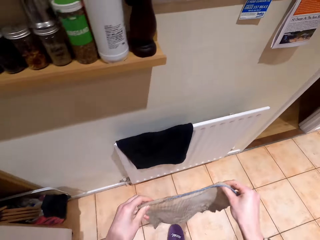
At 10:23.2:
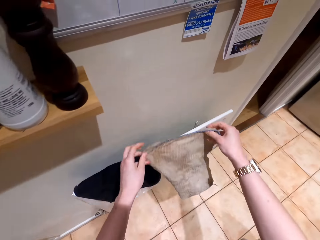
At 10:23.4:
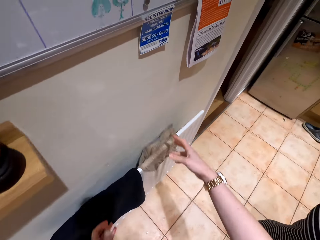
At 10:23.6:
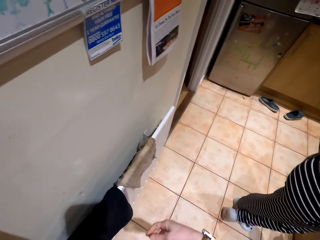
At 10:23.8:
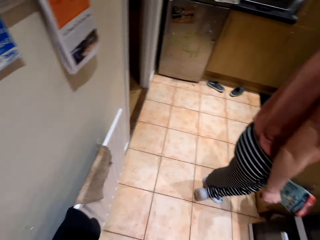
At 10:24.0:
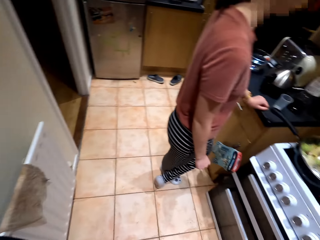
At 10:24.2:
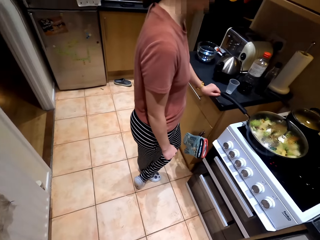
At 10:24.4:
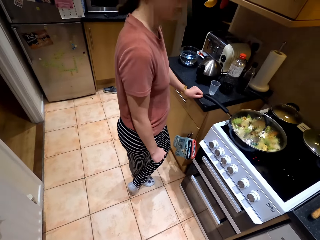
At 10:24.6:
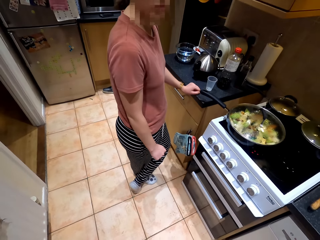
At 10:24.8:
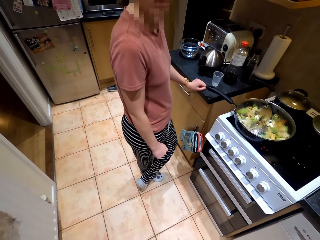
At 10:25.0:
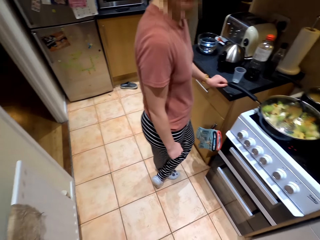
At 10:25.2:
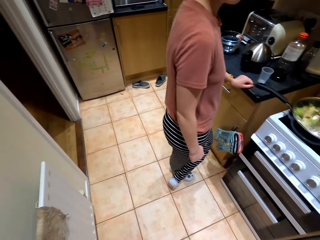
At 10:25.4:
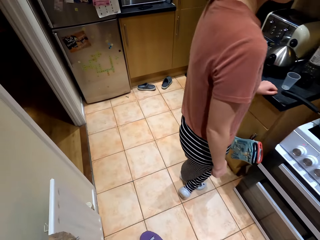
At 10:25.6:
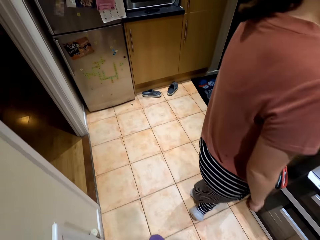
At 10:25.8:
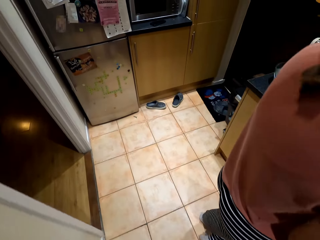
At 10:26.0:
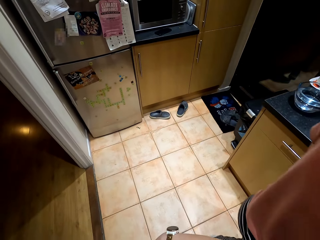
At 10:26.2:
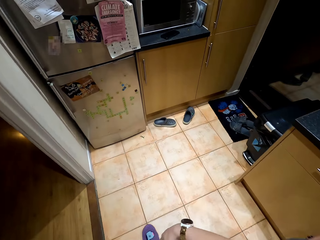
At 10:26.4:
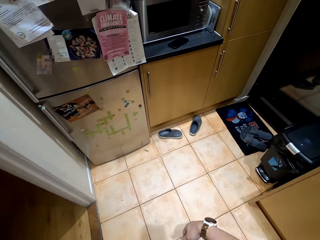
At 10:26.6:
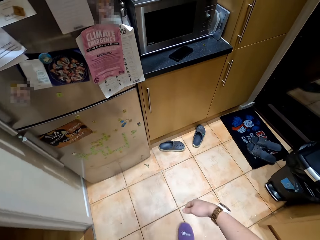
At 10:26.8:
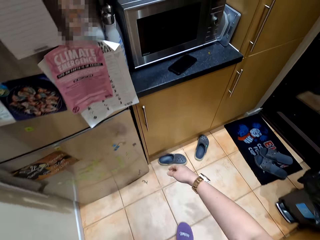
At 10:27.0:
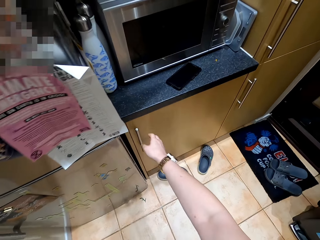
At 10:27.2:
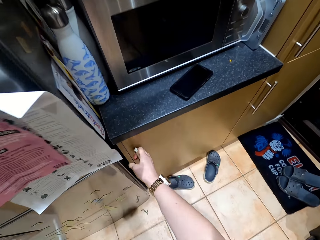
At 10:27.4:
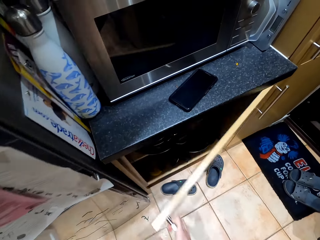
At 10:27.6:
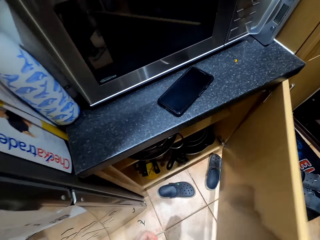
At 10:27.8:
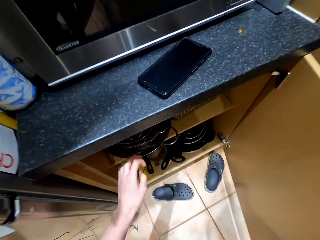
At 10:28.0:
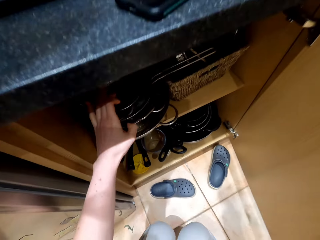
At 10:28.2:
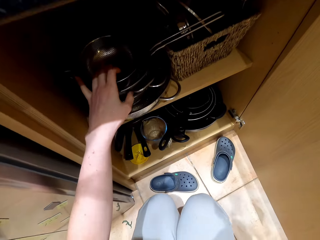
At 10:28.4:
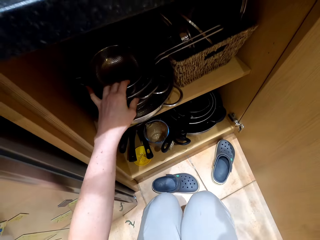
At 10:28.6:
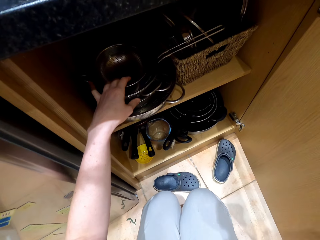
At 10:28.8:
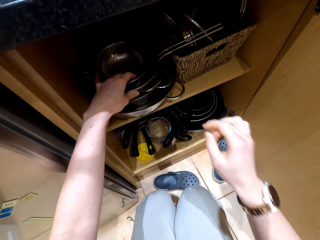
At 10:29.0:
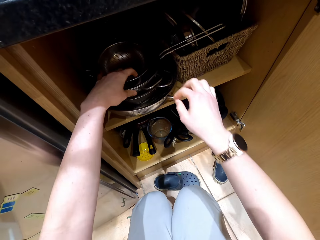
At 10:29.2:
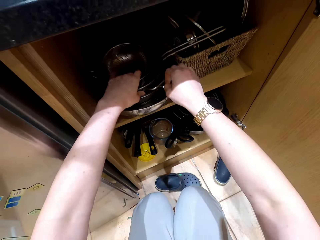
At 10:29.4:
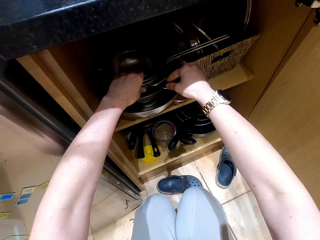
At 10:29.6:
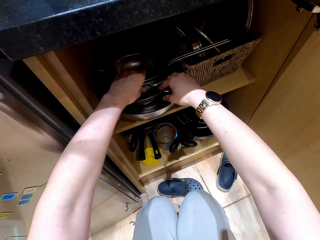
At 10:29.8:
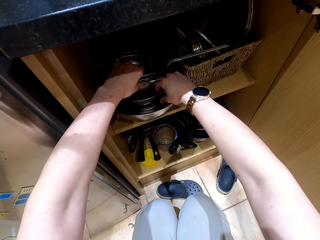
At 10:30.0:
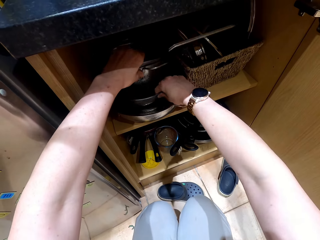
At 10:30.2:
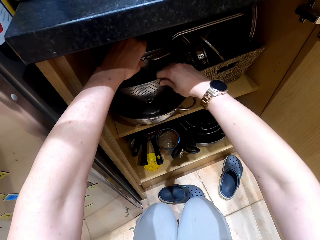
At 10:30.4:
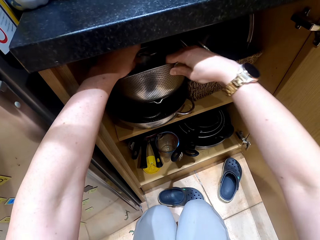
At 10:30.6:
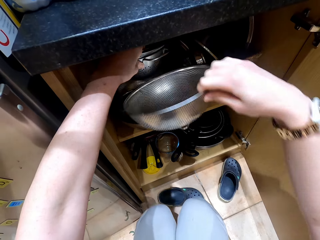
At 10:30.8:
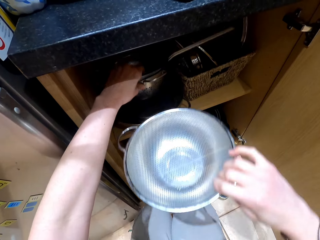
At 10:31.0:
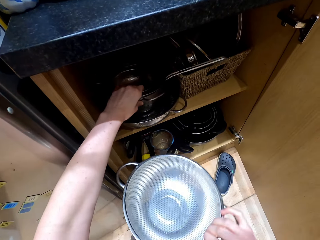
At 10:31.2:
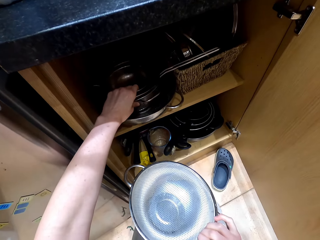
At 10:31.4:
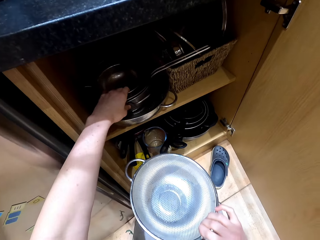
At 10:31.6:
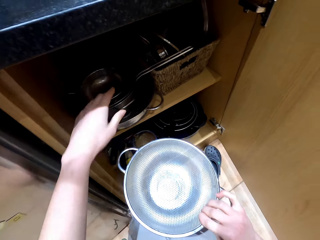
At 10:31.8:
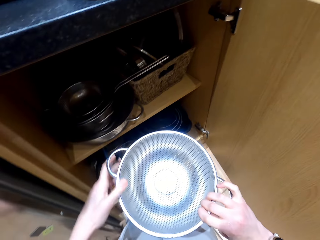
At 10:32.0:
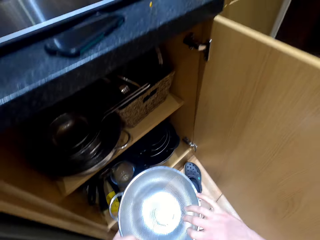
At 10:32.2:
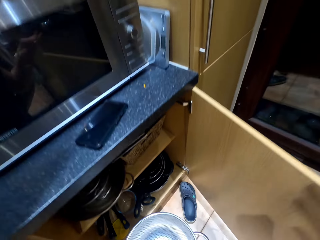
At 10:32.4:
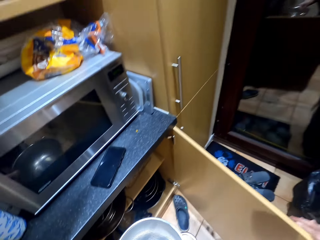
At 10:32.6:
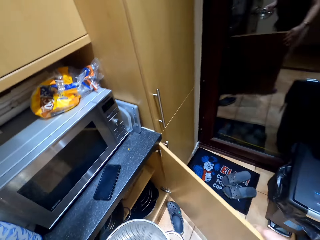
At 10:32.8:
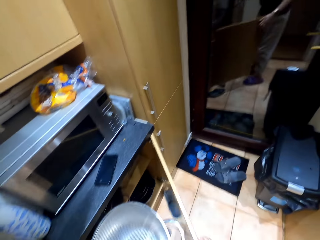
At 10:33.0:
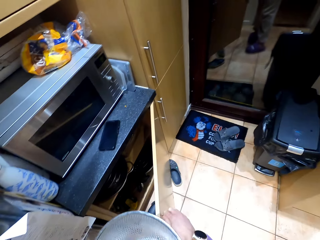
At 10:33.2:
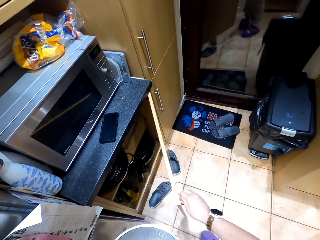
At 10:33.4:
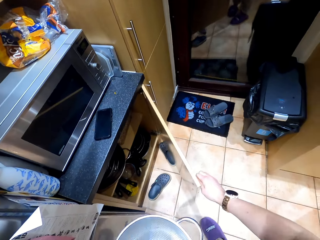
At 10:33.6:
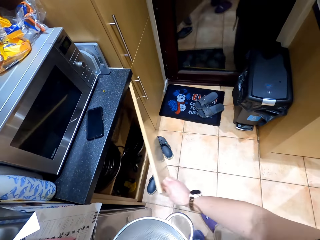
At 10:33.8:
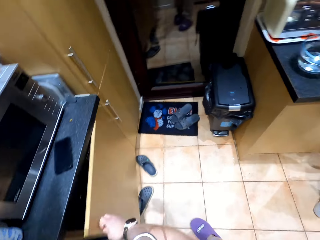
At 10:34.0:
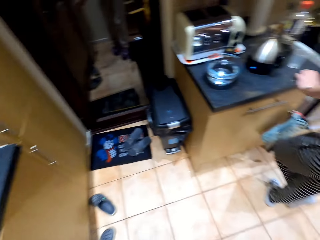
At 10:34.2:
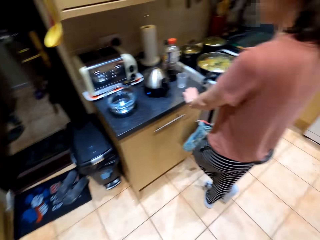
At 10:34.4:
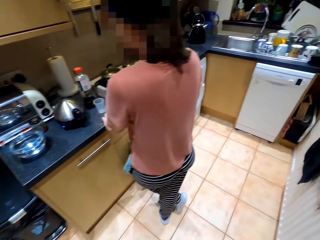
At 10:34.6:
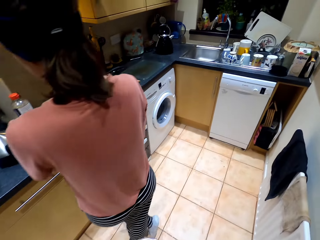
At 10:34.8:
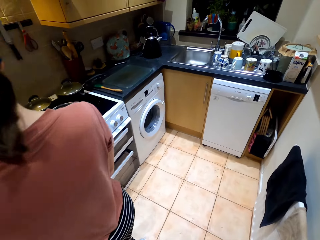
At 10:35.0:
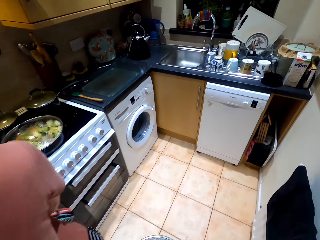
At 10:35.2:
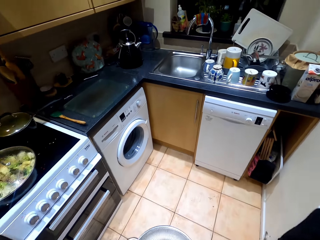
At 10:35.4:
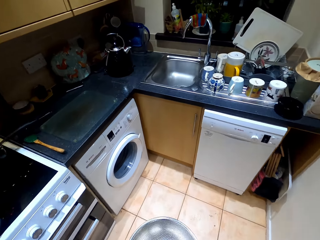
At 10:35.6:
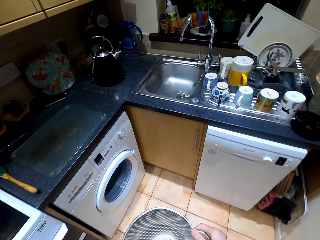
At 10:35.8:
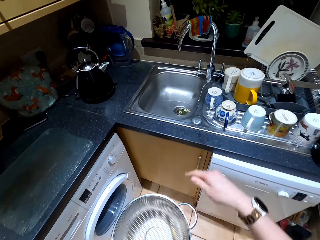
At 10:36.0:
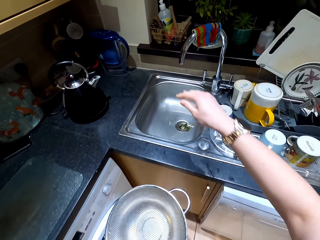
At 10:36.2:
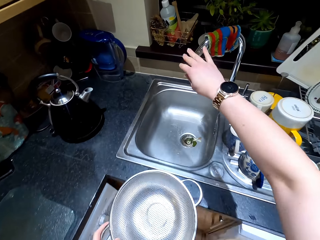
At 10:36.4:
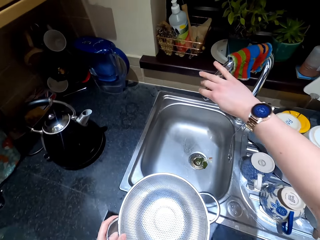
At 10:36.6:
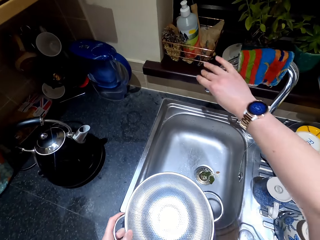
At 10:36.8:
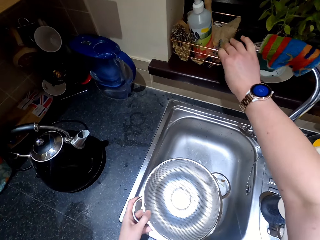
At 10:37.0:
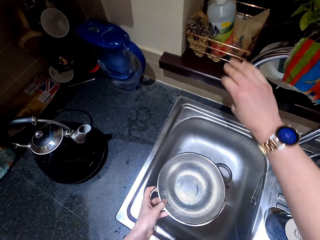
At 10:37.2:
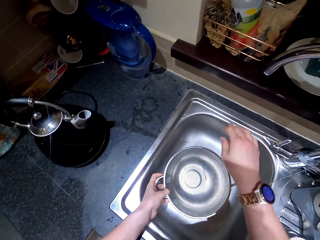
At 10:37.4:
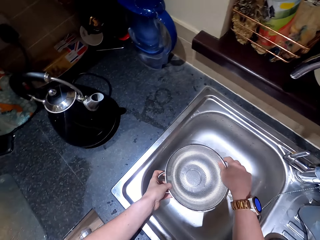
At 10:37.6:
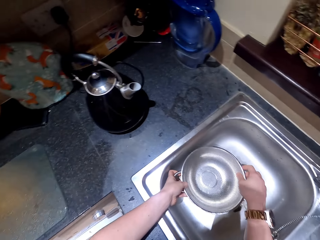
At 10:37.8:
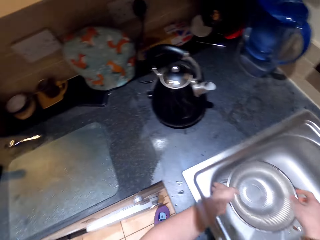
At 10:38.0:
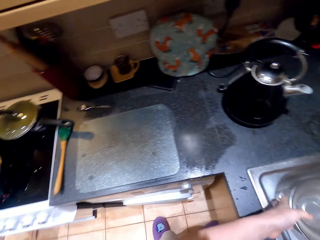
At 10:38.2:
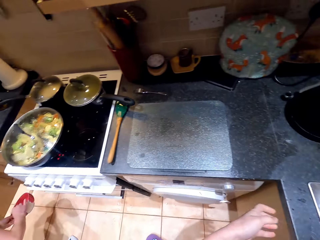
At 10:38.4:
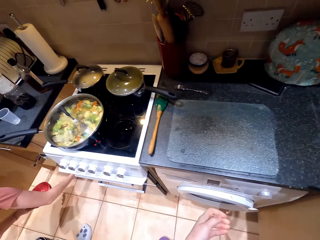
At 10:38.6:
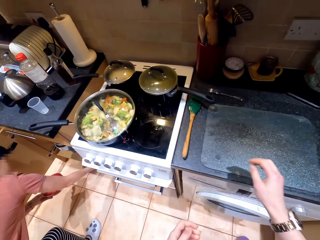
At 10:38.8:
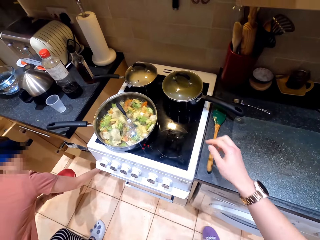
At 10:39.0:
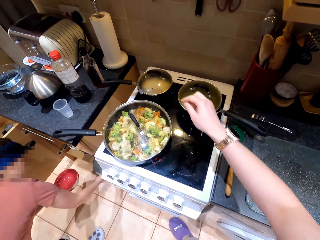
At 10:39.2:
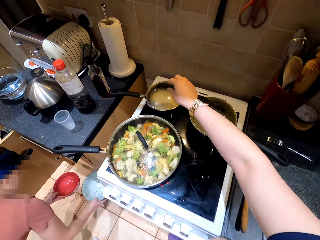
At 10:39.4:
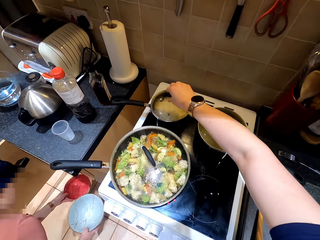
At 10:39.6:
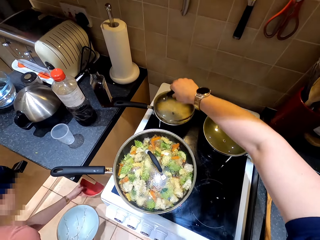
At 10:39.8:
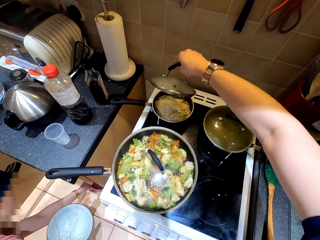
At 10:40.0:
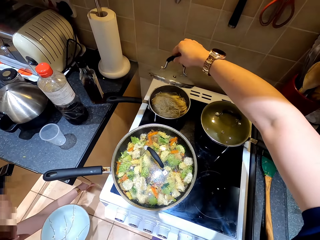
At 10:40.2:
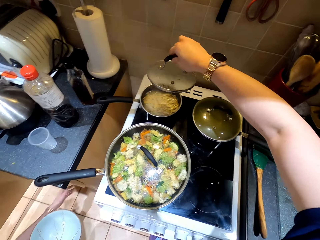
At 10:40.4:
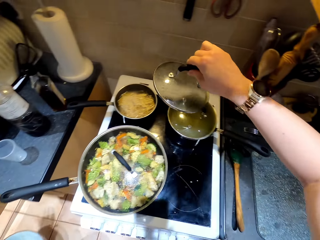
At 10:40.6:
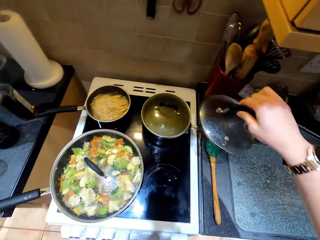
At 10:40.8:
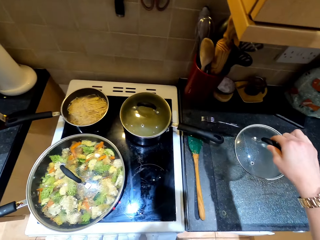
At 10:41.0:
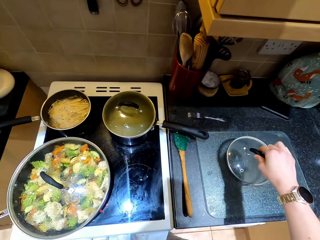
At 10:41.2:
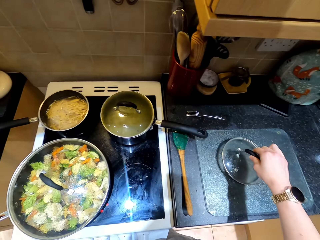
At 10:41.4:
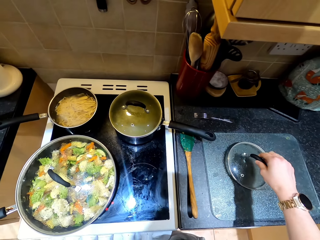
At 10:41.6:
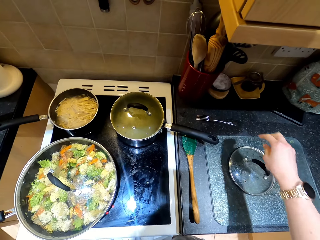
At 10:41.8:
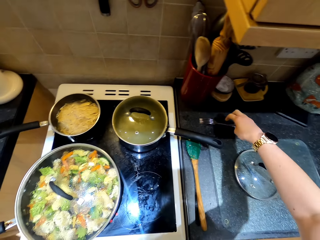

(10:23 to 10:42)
The camera wearer puts the towel on the cabinet frame. They open the cabinet or drawer, hold the sieves, and take the grill pan from the drawer. They close the cabinet. They adjust the tap. They put the grill pan on the sink. They pick up the lid from the frying pan. They put the lid on the table.

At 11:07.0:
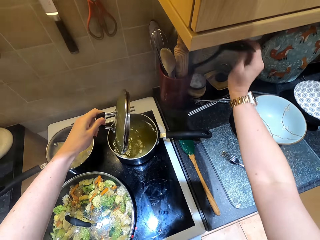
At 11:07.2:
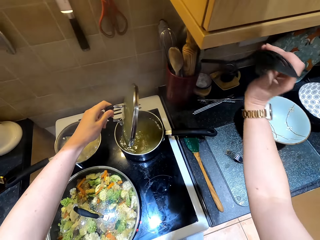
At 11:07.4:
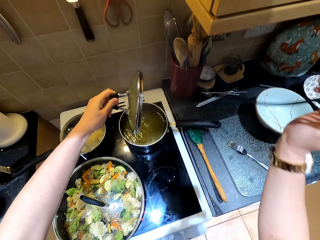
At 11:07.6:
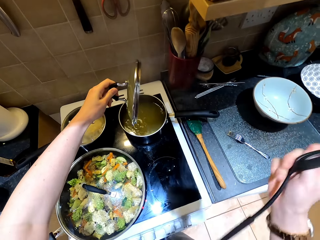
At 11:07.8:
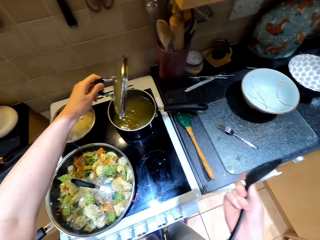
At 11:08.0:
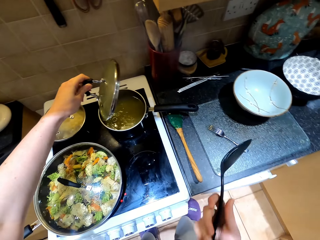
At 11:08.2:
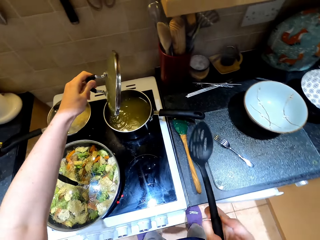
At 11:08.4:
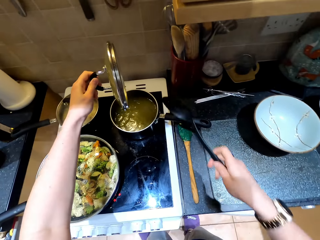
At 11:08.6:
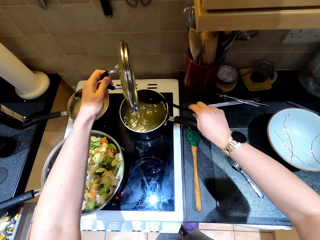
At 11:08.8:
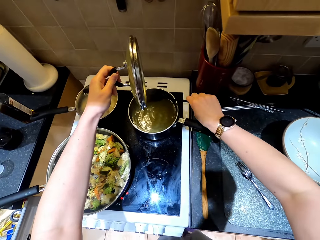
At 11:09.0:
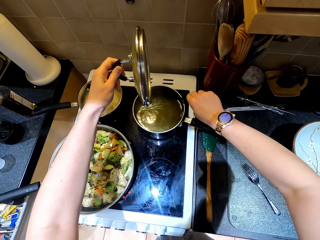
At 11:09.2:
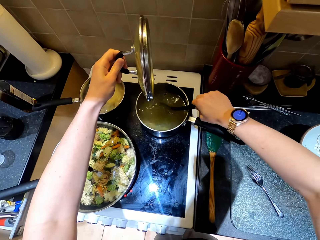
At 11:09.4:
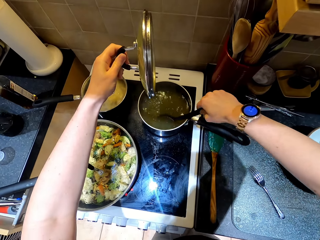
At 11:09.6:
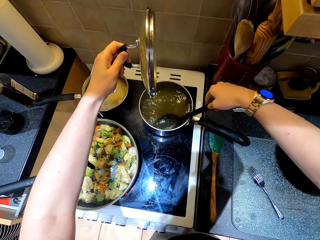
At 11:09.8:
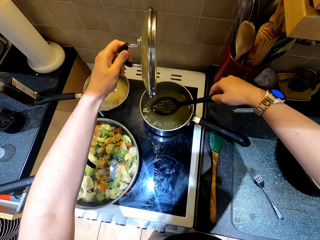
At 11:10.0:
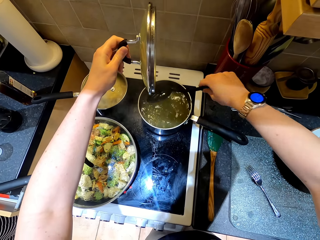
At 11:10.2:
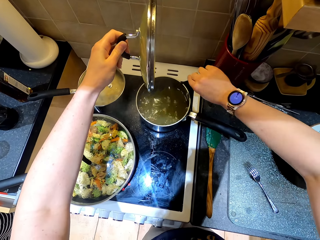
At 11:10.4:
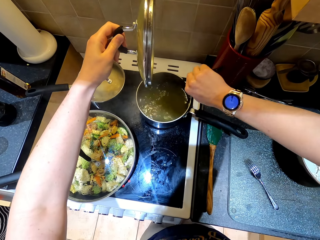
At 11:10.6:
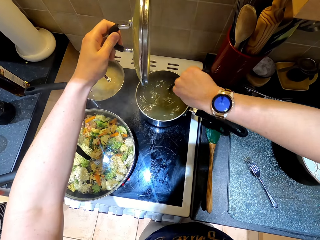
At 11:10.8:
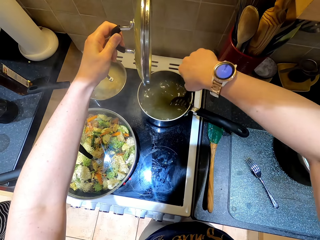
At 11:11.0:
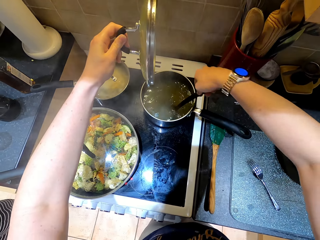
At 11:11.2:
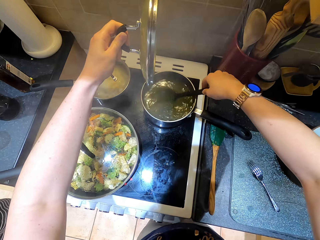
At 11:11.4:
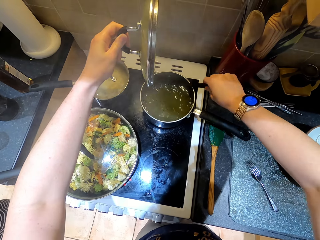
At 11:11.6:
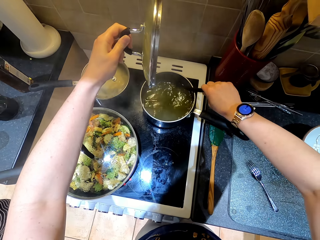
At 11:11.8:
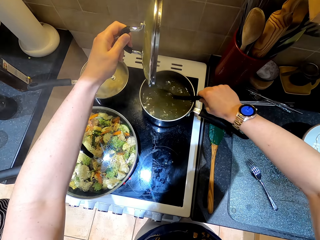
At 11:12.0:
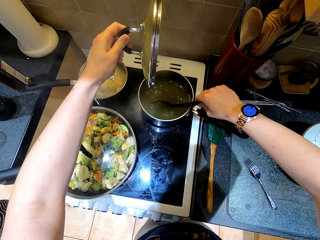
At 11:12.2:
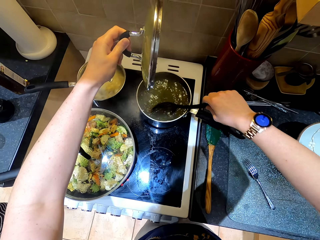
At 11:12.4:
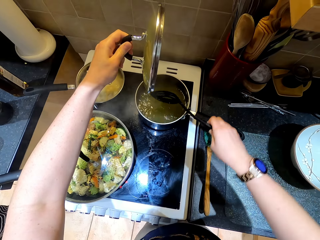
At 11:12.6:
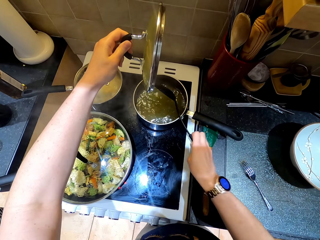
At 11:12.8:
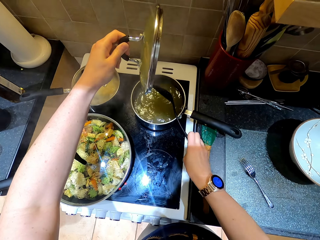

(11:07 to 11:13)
The camera wearer picks up a plastic spoon. They stir the food with the grill spoon.
